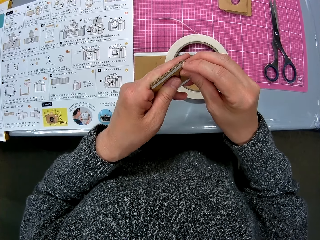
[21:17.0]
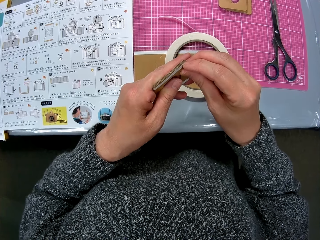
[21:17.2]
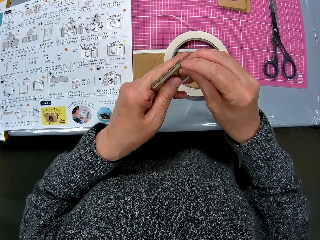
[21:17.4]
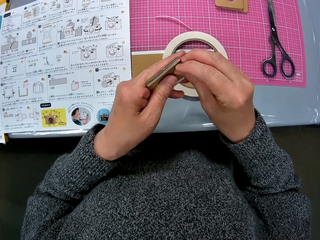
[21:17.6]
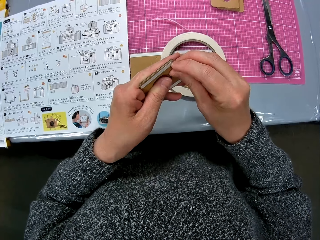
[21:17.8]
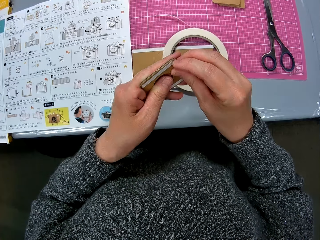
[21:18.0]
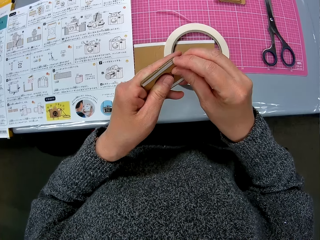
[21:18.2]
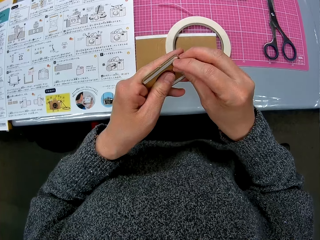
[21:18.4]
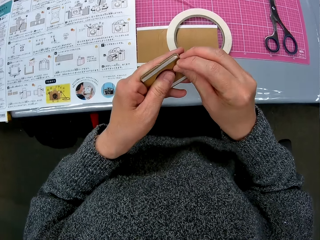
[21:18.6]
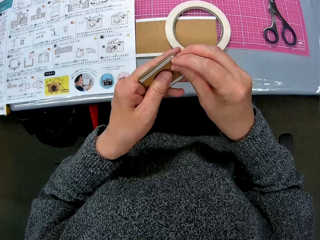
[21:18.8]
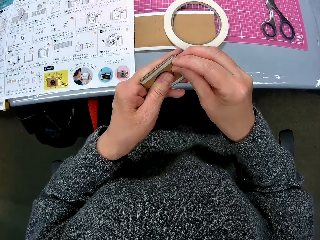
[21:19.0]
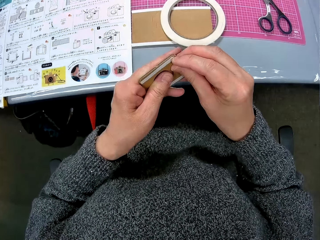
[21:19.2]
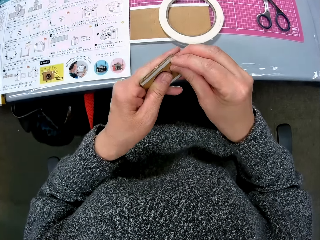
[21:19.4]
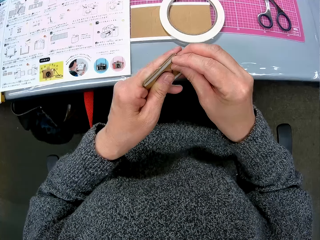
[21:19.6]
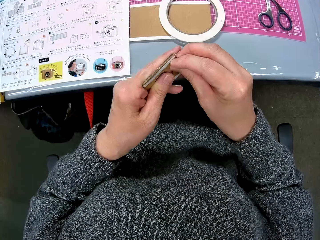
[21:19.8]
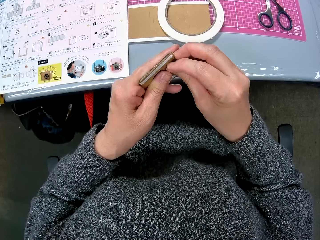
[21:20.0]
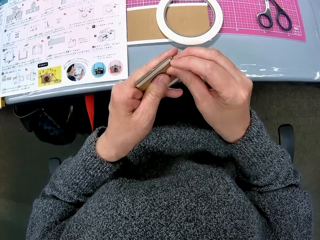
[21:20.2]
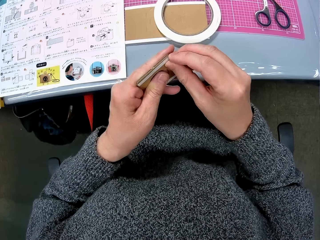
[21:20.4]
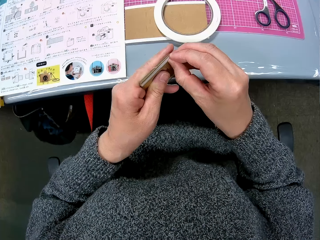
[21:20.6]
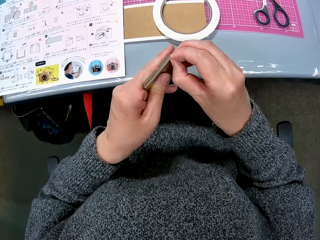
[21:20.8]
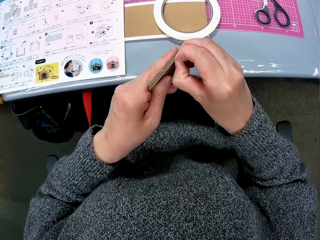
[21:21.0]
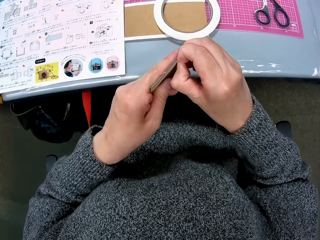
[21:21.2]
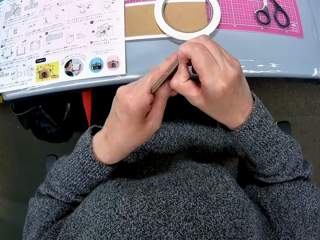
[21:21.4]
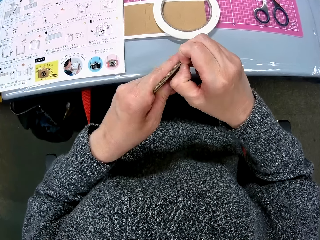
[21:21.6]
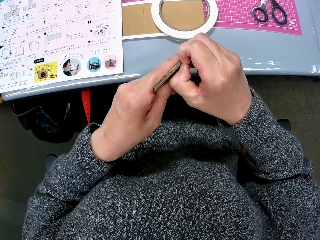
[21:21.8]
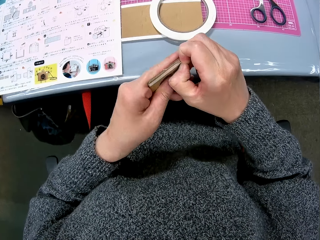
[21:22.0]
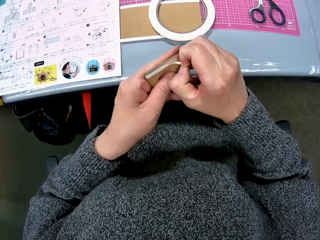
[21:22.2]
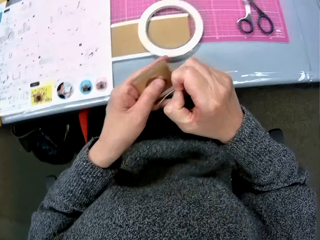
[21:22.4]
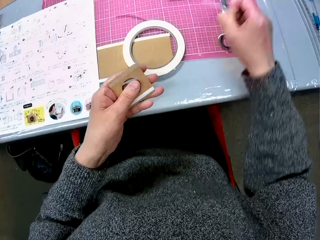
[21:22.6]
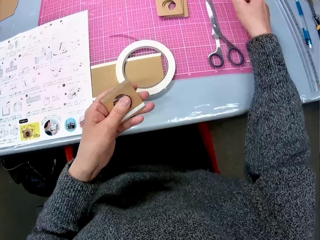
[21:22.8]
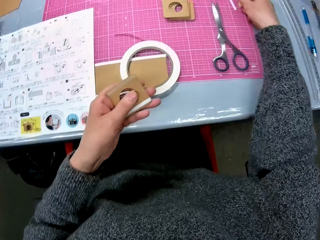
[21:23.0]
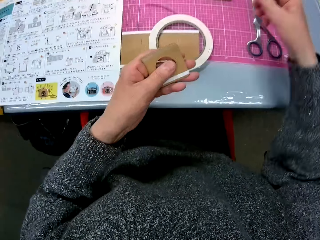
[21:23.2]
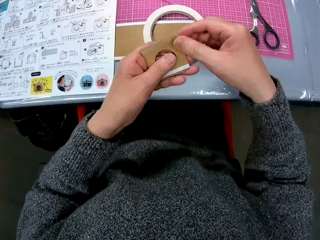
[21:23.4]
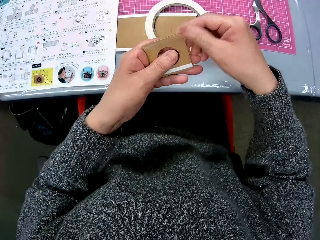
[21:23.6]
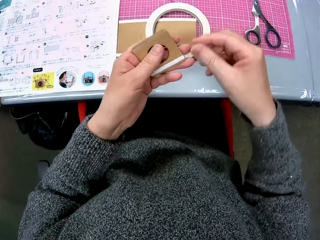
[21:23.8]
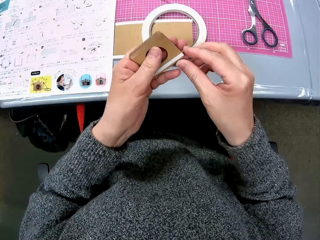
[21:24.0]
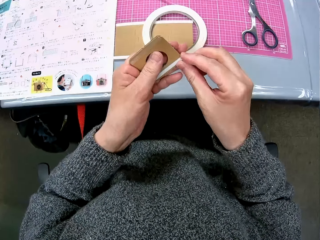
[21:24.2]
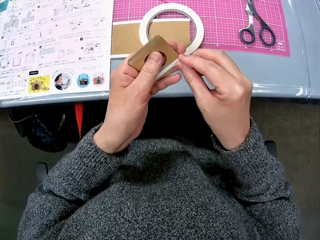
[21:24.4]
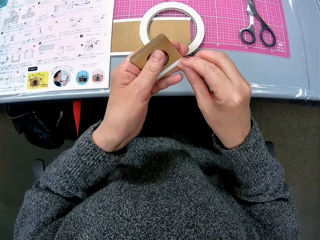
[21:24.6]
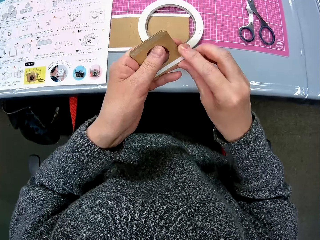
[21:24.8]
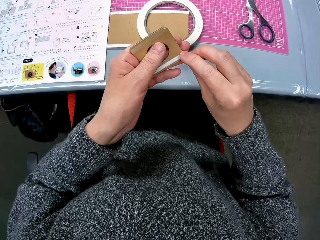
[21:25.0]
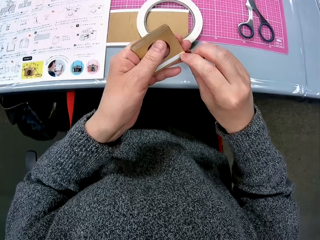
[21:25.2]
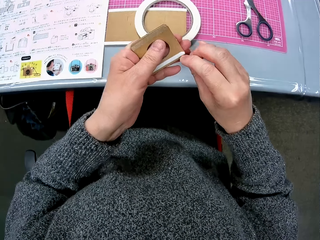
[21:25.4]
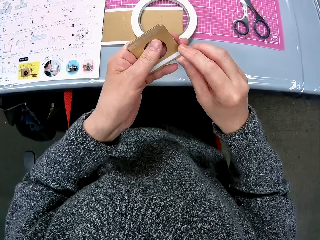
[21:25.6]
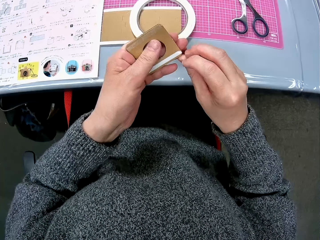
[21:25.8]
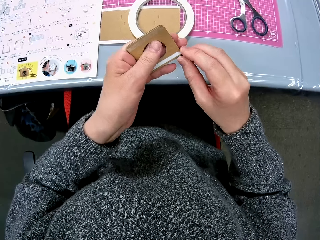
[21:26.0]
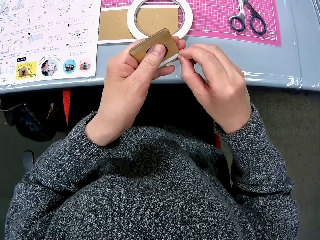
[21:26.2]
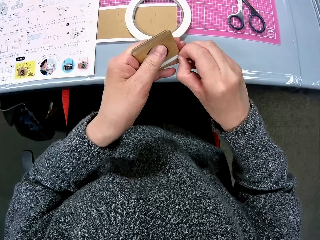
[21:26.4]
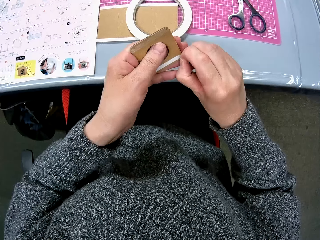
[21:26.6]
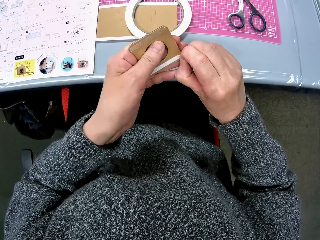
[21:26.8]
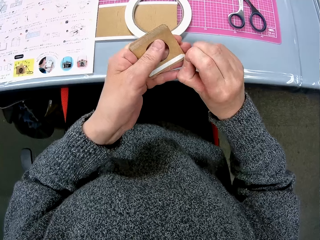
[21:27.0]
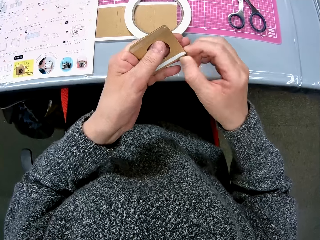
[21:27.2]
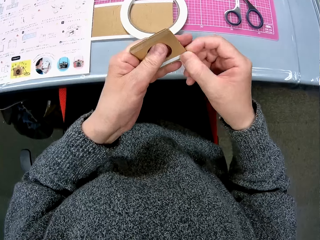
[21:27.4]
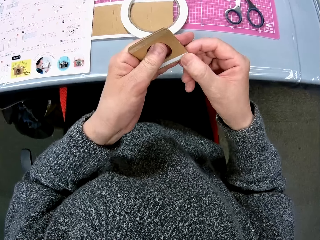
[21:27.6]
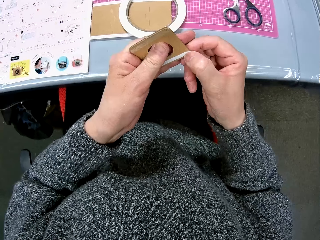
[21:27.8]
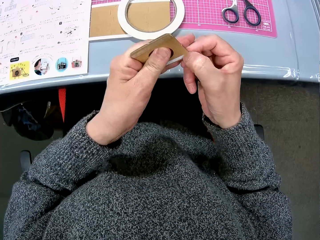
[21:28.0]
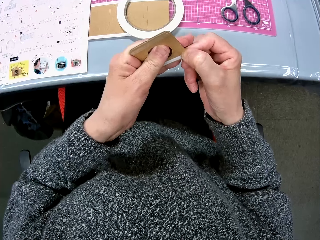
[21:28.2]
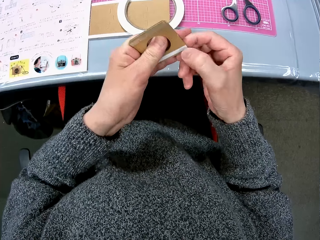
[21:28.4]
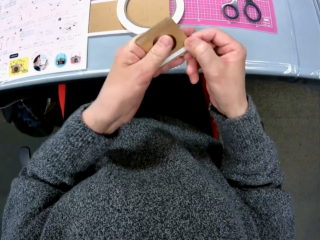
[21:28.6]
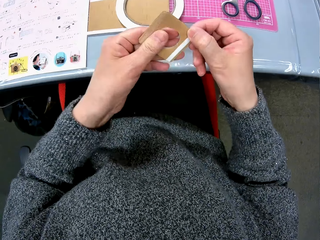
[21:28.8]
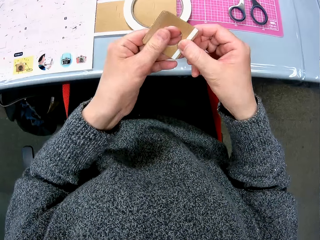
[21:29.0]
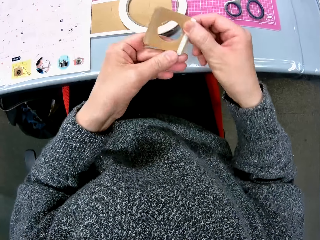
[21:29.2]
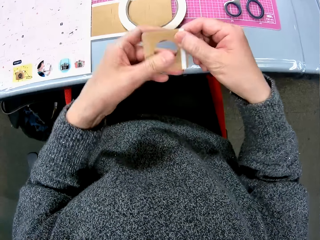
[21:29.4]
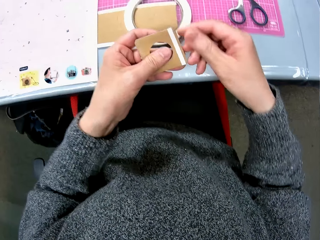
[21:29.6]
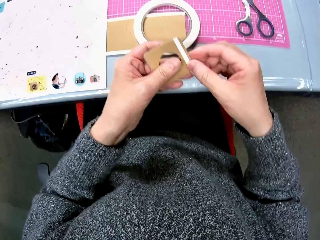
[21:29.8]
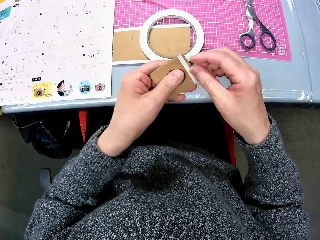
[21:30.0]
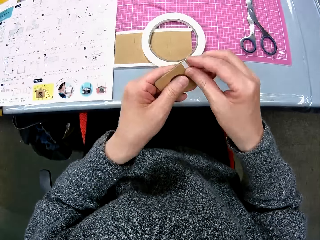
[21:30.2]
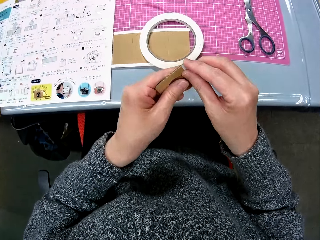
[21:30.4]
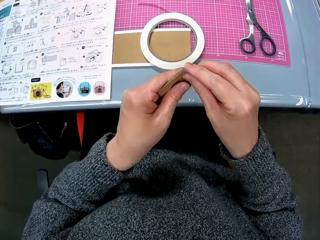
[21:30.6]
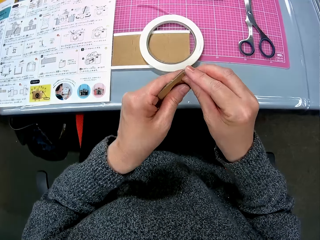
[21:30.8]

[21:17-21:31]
The camera wearer drops the pulled-out cello tape on the sheet. They remove another cello tape on the cardboard piece. They press on the masking tape and rotate the crafting paper.

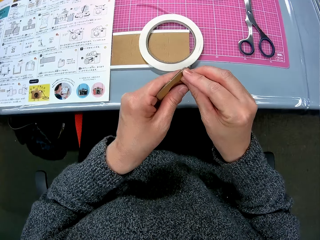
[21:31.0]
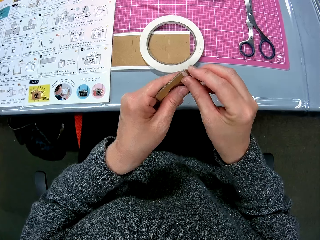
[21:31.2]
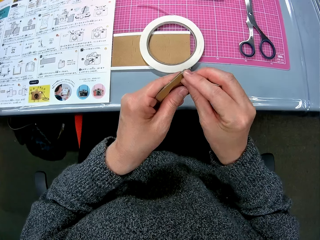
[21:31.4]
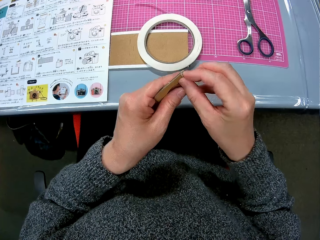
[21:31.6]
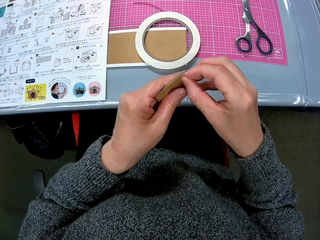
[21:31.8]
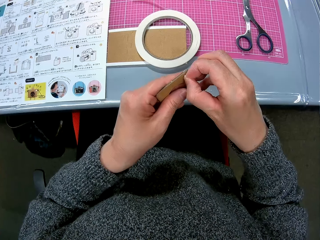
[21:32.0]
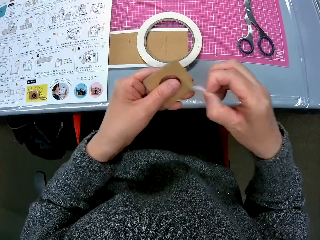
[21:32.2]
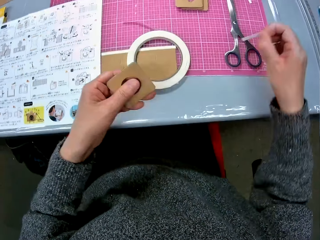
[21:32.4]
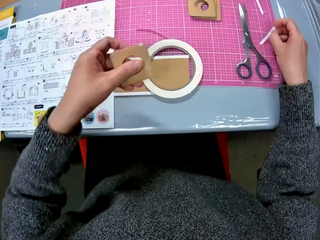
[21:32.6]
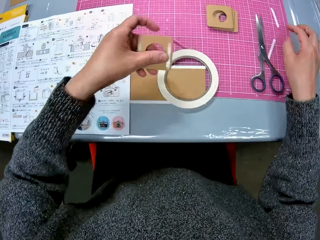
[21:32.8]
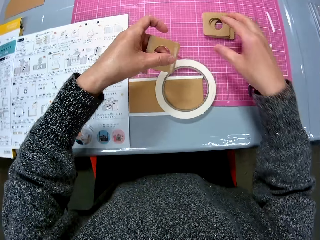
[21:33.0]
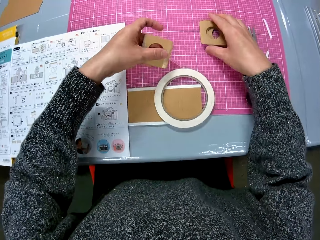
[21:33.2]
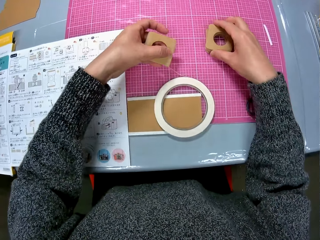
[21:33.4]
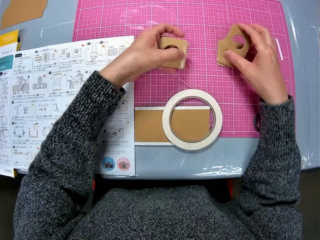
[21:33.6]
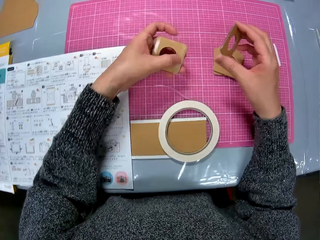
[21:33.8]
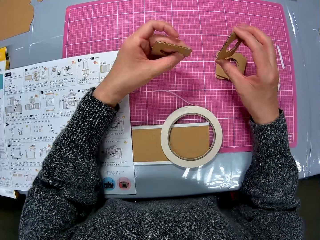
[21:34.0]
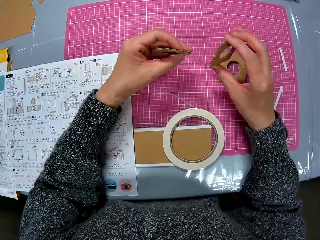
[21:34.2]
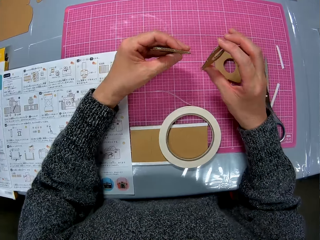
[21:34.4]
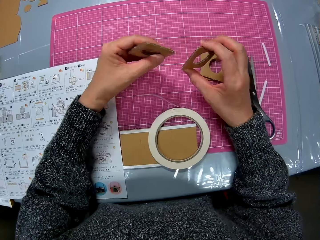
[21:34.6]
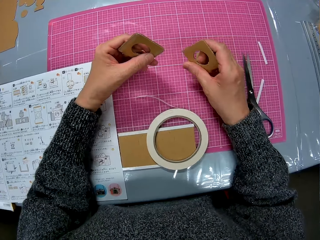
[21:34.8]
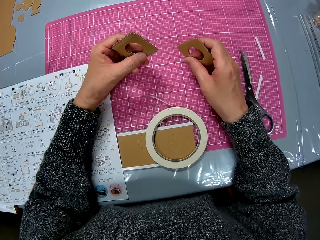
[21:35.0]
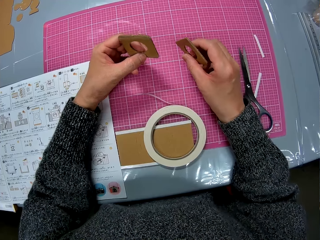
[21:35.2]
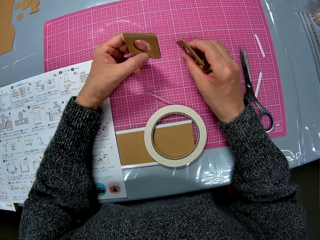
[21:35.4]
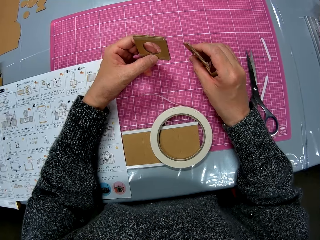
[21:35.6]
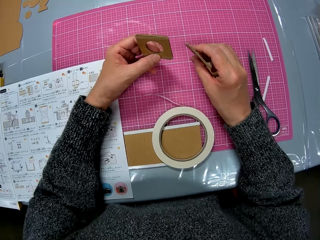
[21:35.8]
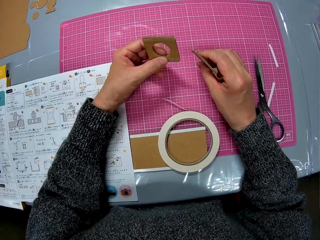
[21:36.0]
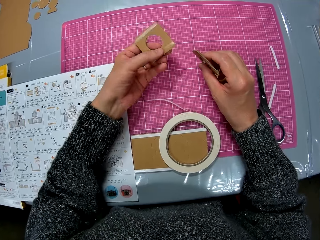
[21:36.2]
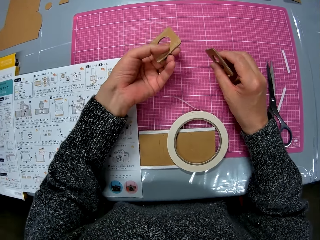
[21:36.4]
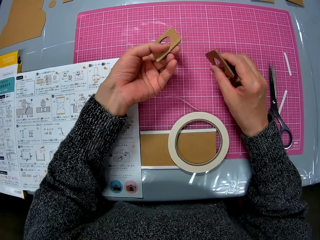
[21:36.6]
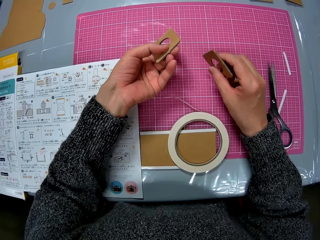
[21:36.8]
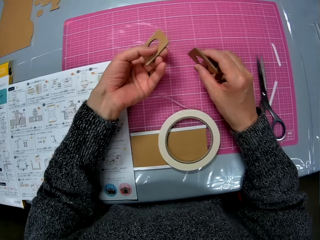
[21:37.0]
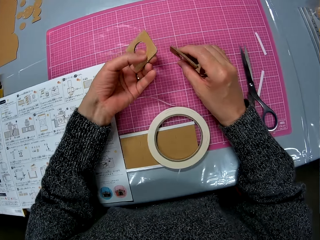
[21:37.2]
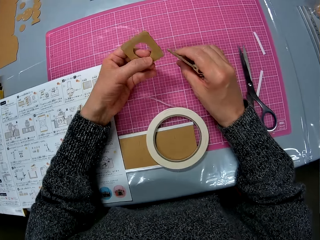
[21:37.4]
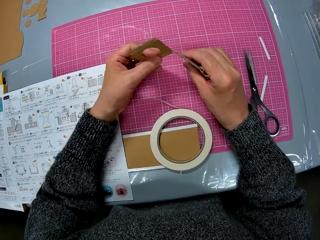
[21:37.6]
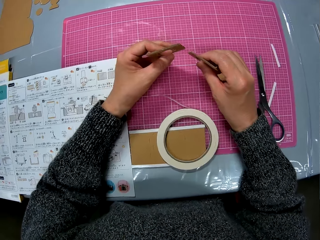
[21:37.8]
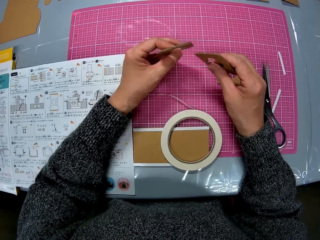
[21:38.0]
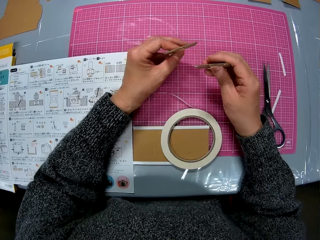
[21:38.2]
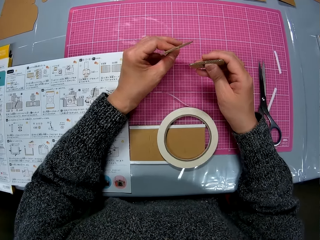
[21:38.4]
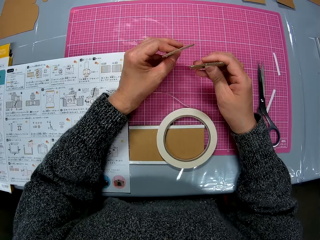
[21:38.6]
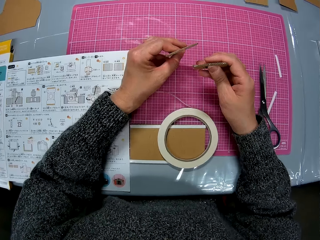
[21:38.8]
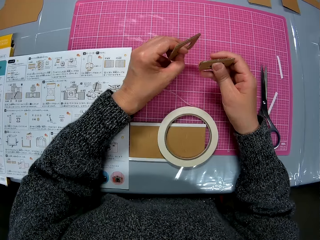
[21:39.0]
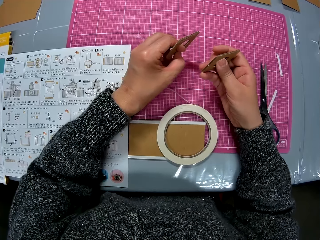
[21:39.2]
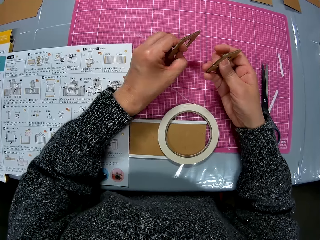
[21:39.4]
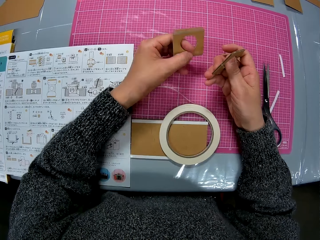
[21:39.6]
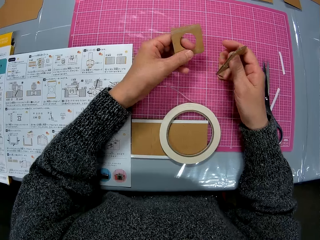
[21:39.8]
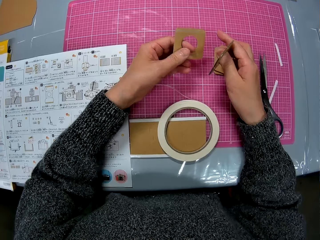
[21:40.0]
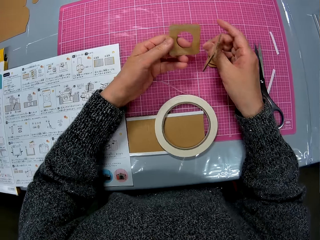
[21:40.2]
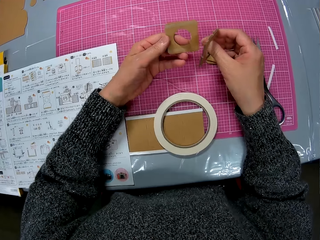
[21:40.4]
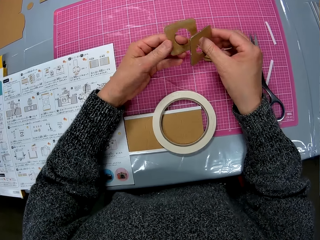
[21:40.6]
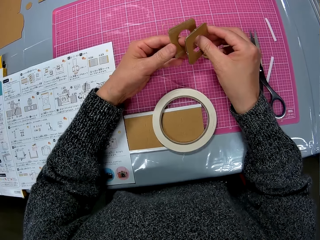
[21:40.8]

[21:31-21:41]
The camera wearer removes a sticker. She drops the pulled-out piece of cello tape on the sheet. She picks up the folded crafting paper. She picks it up again. She holds the cardboard pieces in her hands and adjusts the cardboard pieces on the sheet. She lifts the folded crafting papers and rotates the crafting paper.
